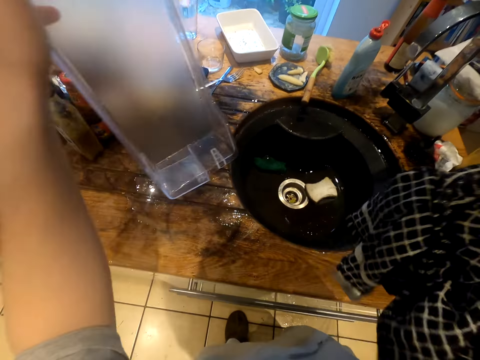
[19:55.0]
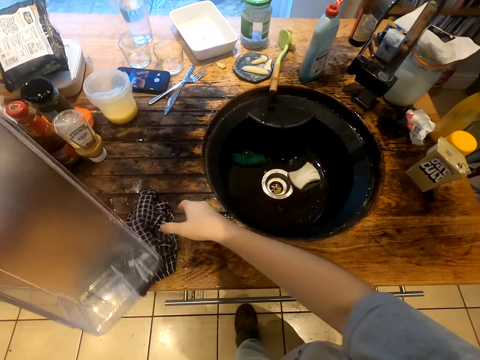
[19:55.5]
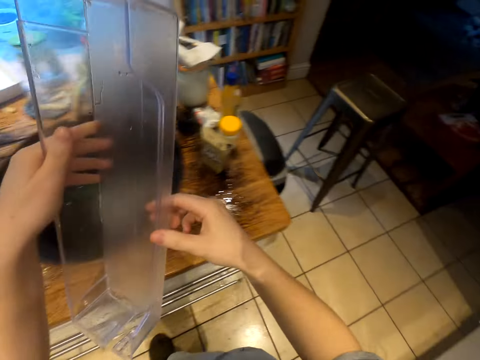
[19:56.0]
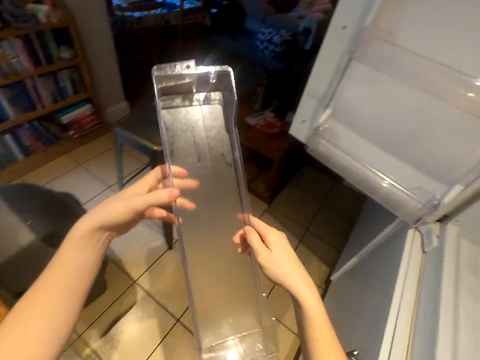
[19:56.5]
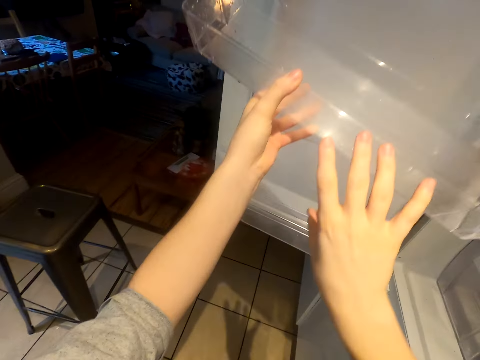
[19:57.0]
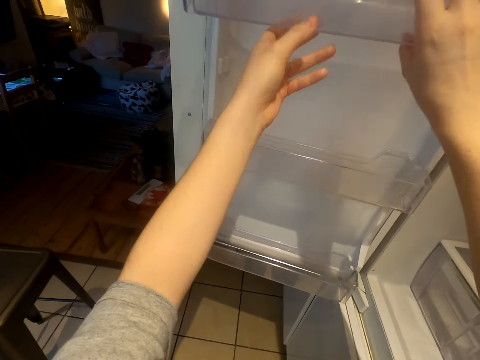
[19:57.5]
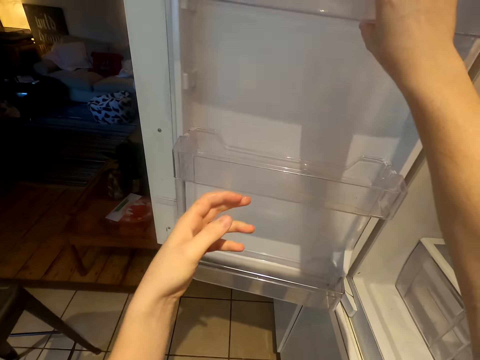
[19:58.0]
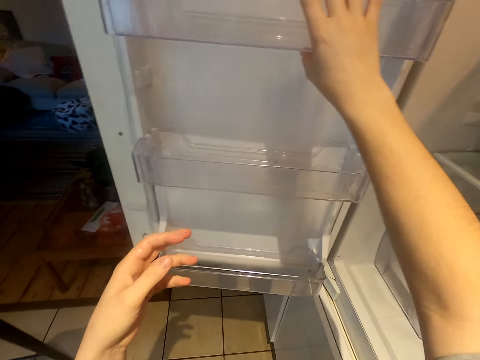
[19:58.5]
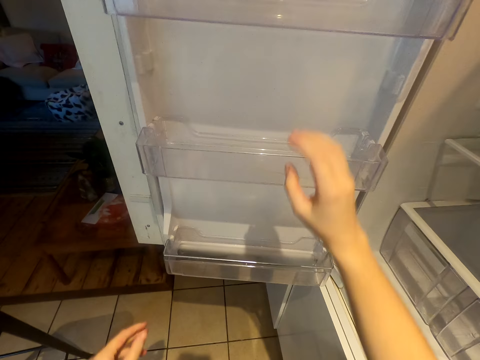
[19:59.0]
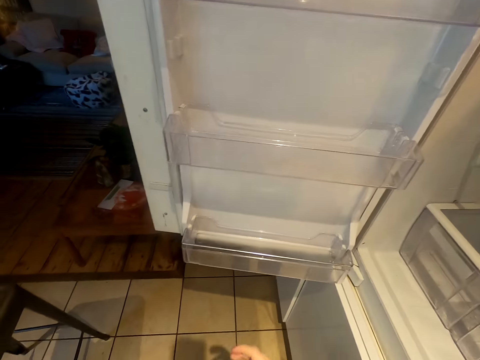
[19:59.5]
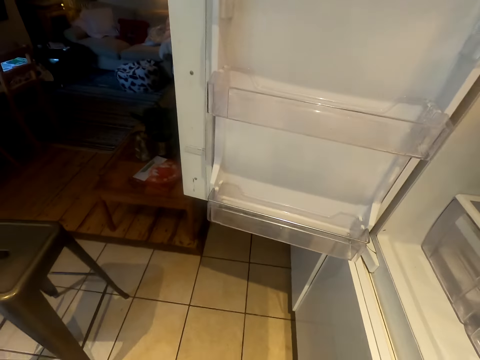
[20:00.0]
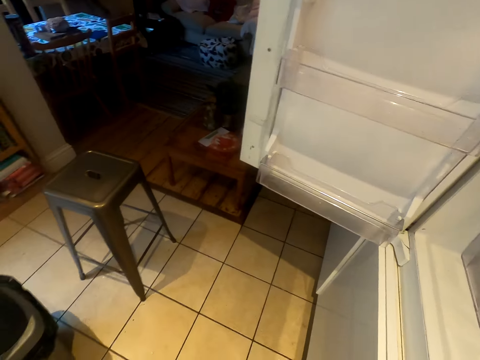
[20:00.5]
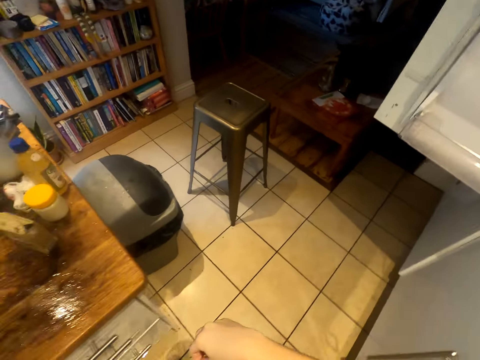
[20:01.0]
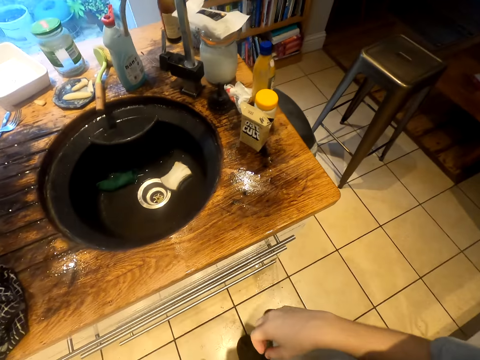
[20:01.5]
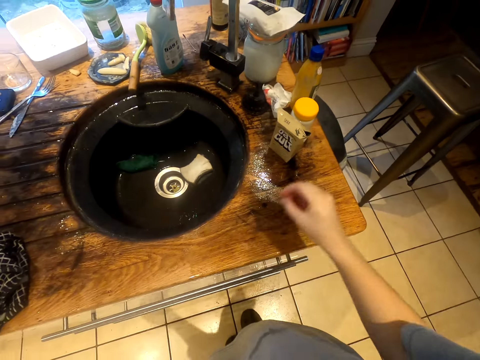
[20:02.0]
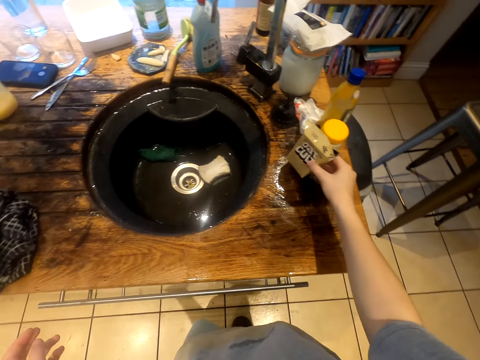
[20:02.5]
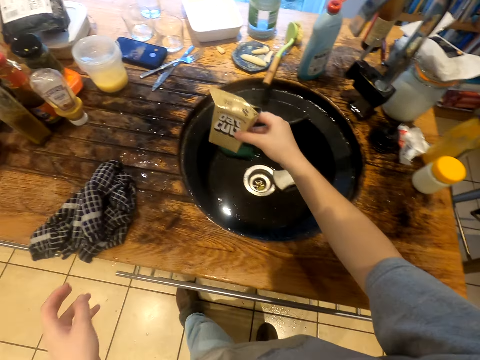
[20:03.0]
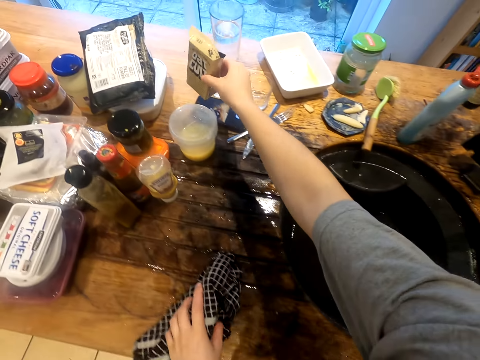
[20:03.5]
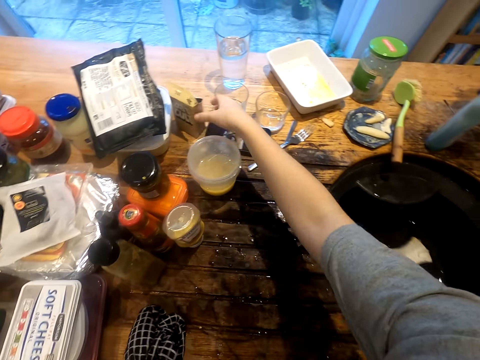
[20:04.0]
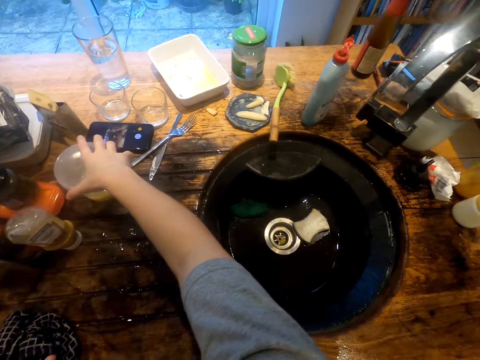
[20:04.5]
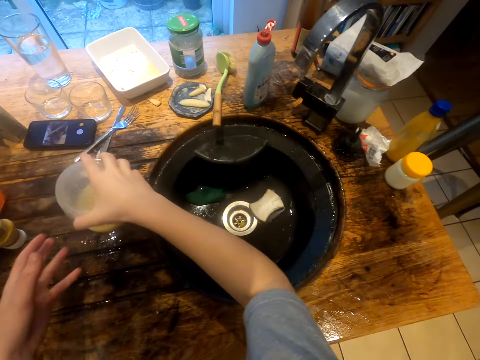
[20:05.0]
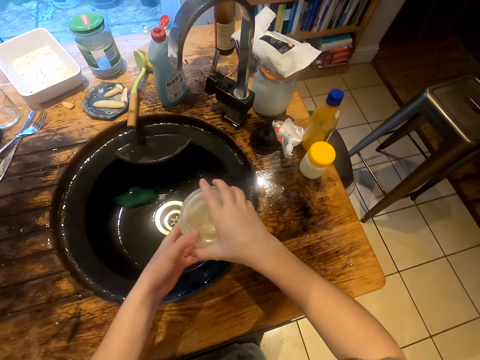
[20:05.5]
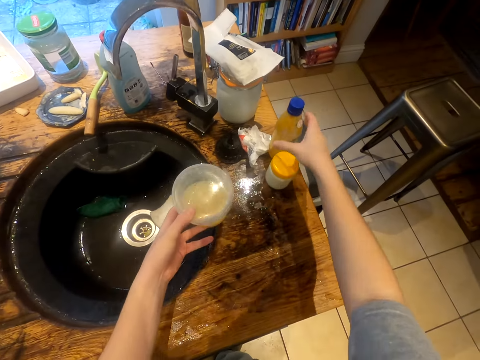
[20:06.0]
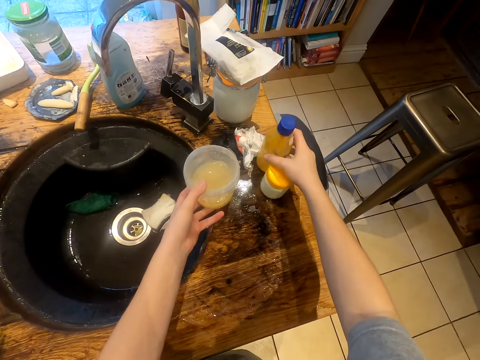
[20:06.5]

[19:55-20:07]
The camera wearer puts the kitchen towel on the kitchen counter. They fix the guard rail on the fridge. They pick up a box of oat cult and put the box of oat cult on the table. They pick up a tin of something.

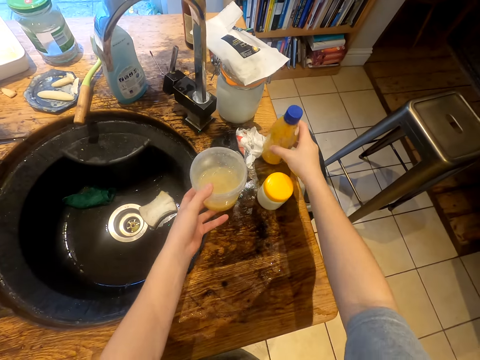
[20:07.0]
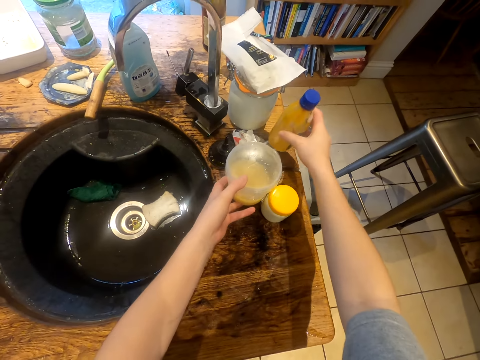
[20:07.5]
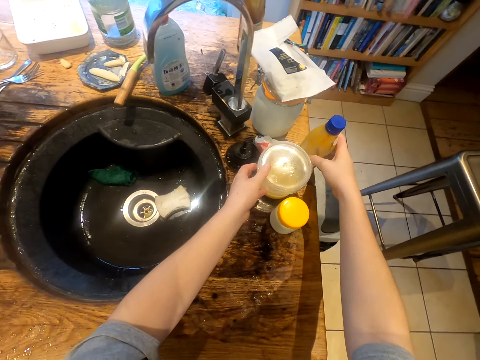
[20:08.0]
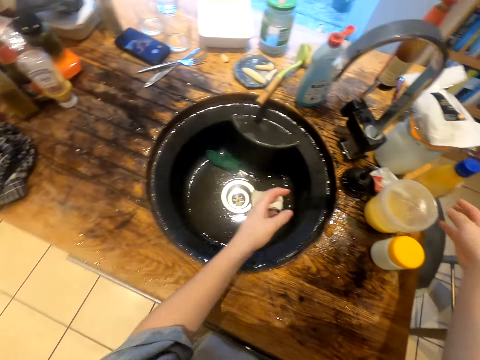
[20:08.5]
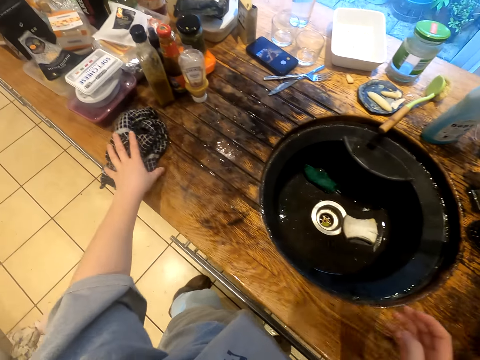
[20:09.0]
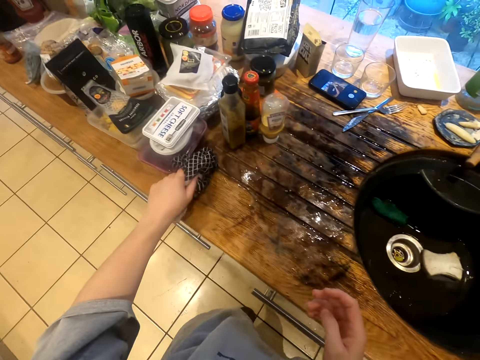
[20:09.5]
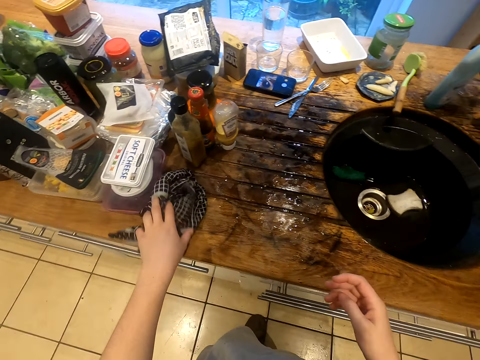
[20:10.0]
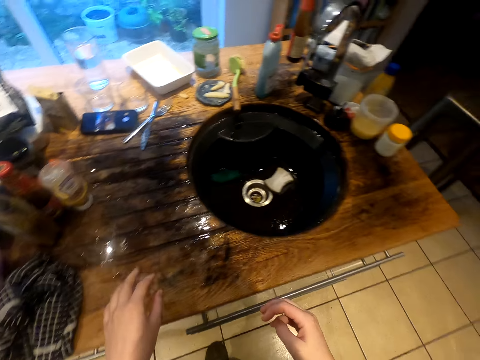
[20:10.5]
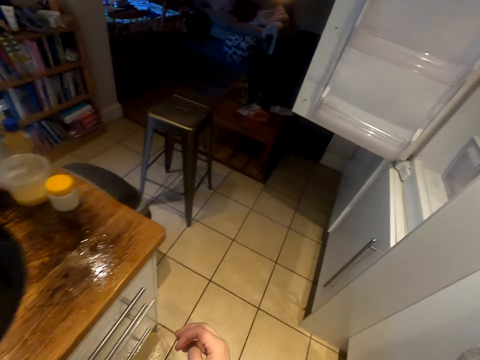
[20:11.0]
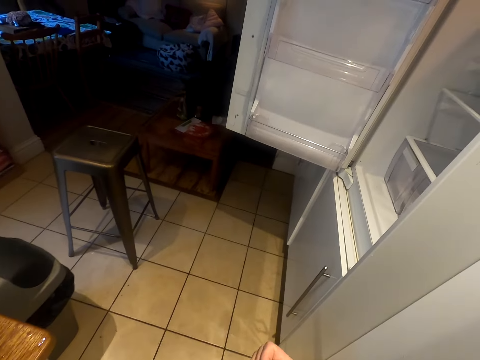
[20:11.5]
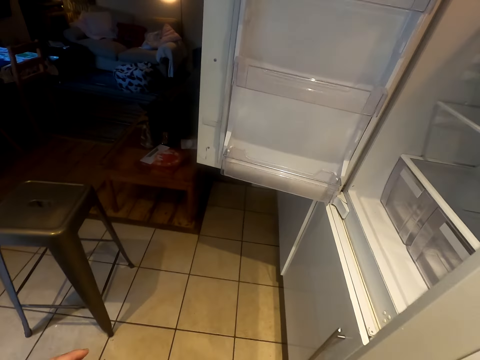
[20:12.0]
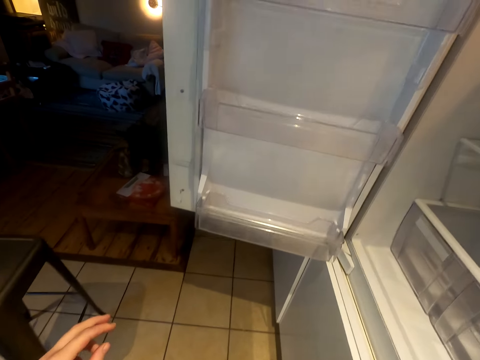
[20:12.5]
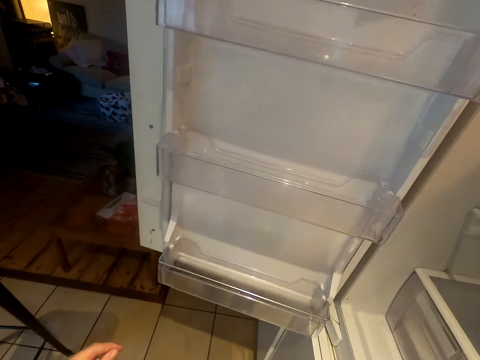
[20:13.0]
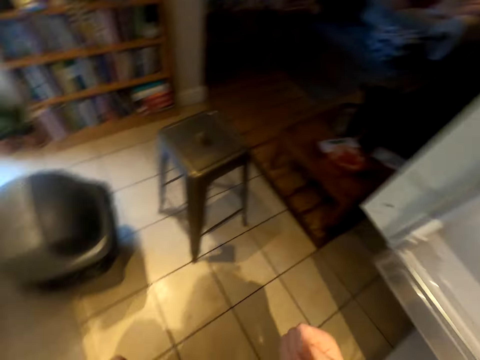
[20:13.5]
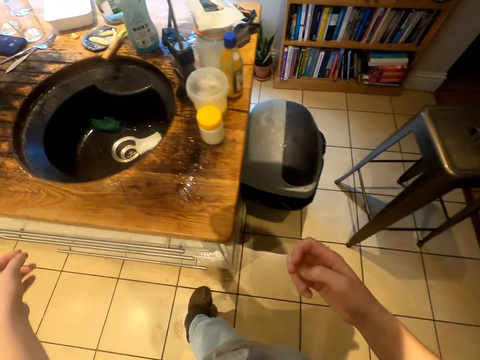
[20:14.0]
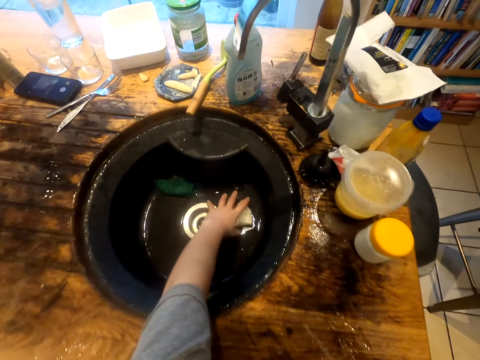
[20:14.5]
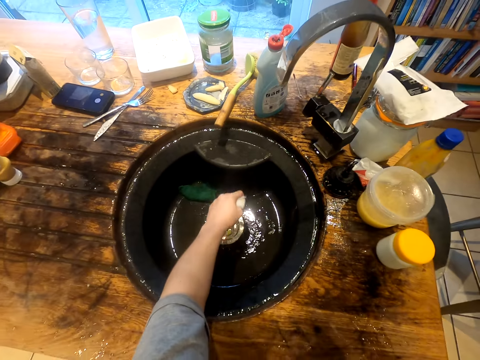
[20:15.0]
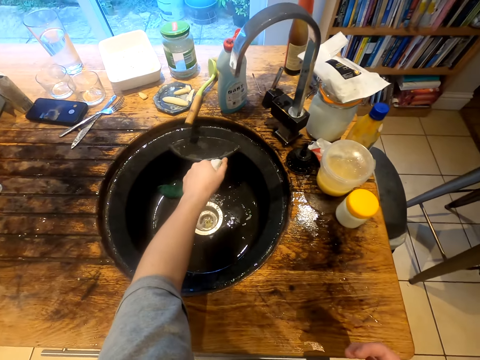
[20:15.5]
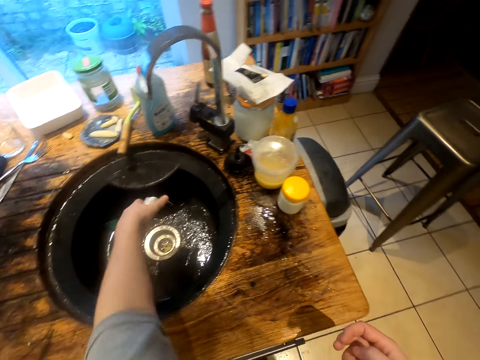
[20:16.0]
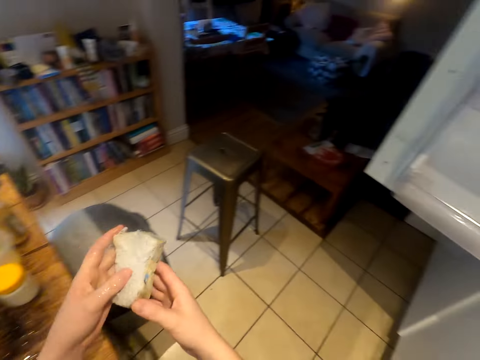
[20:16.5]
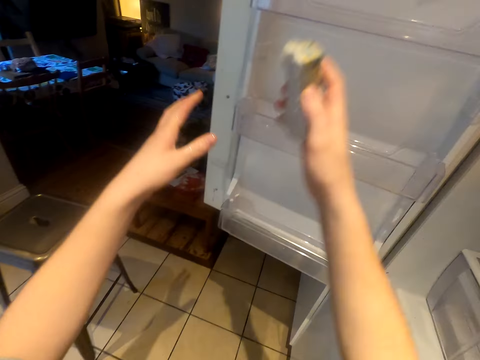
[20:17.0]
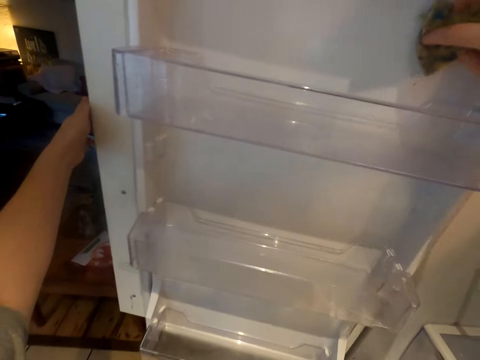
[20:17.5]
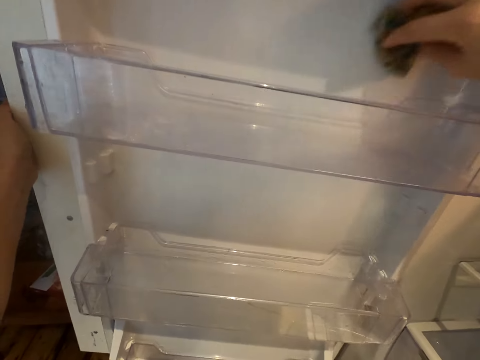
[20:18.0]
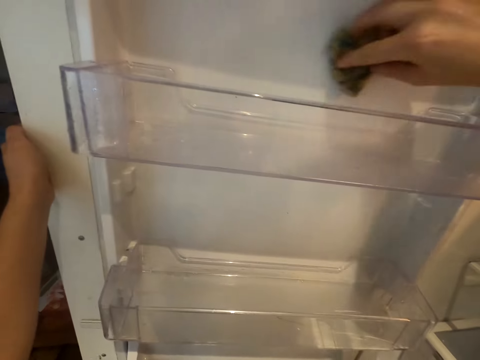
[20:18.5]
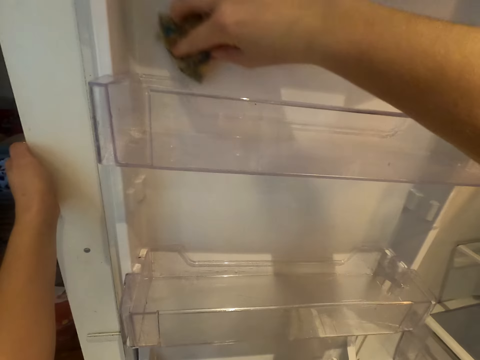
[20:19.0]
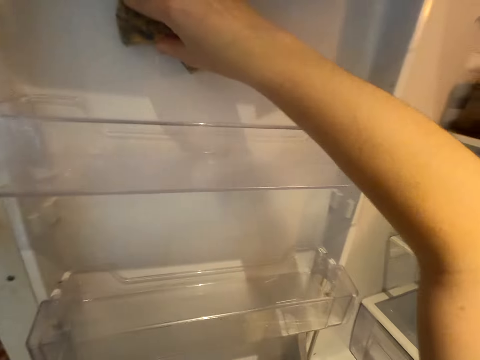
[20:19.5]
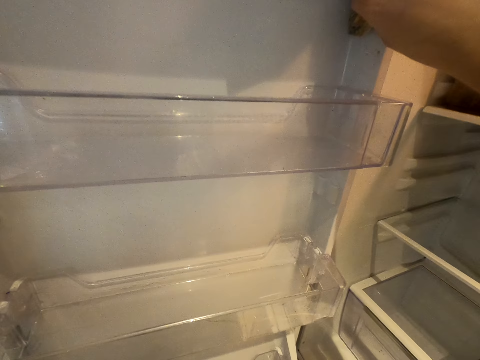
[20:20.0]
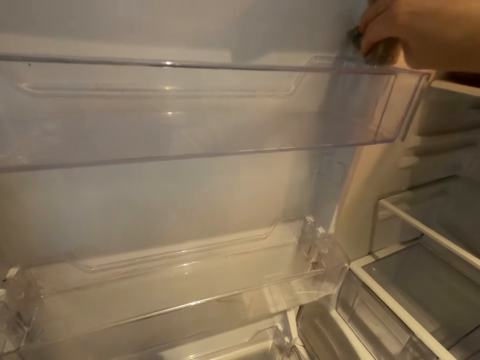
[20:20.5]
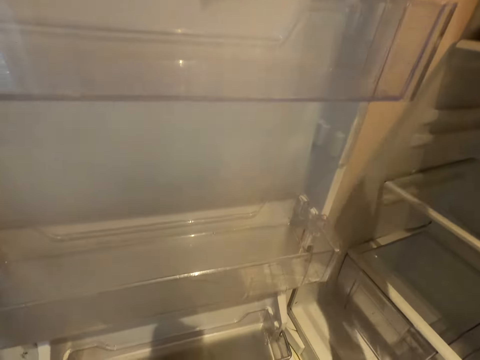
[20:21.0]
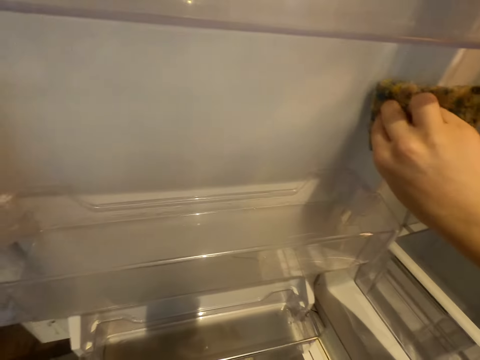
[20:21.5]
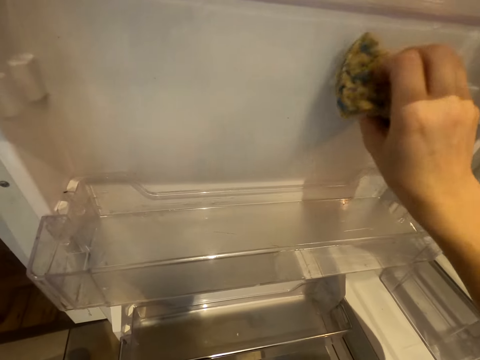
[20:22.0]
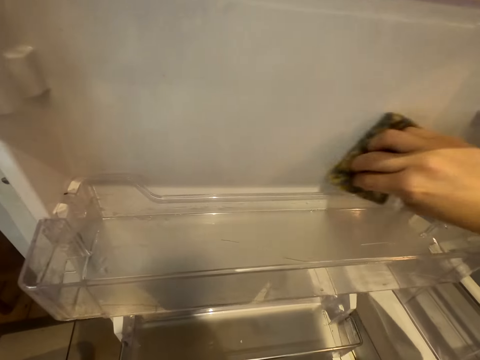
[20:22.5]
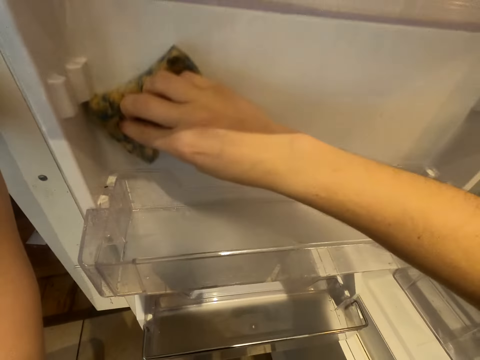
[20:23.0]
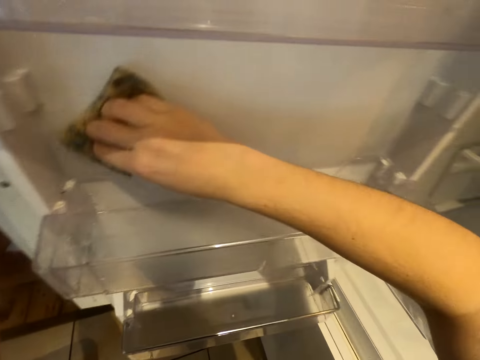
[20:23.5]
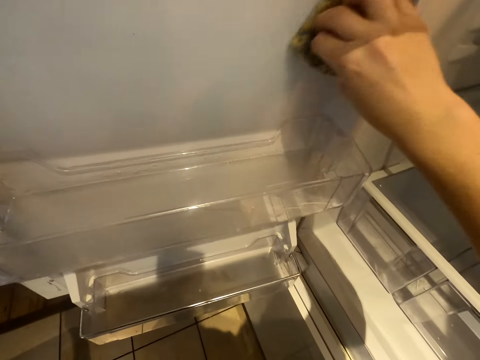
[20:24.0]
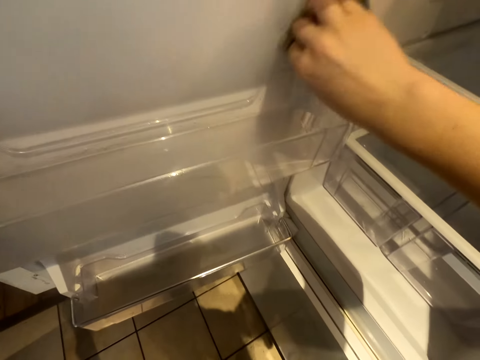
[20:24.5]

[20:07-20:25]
The camera wearer puts the tin on the table. They pick up the kitchen towel. They touch the towel. They walk across the kitchen. They pick up the scouring pad. They wipe the fridge with the scouring pad.
